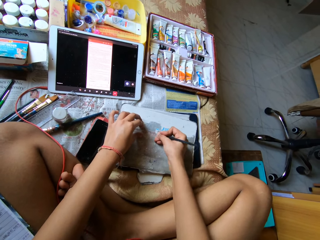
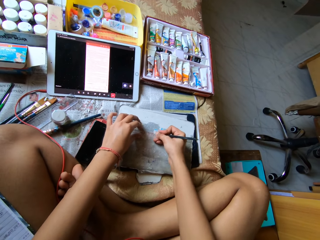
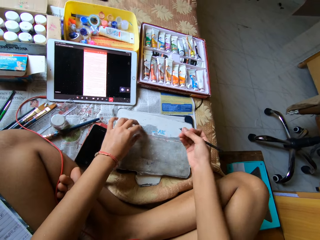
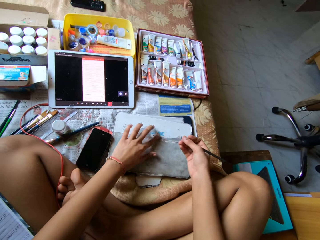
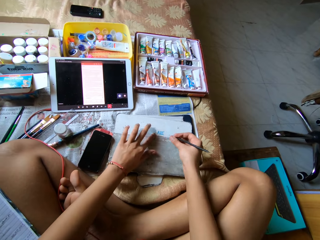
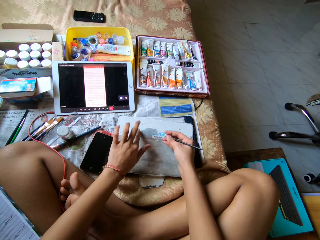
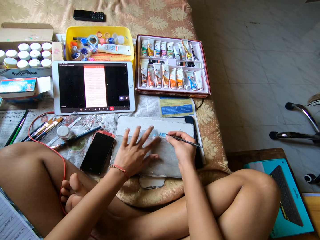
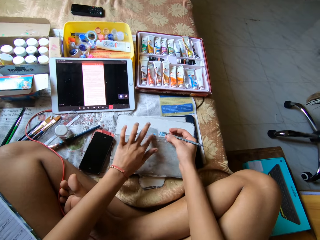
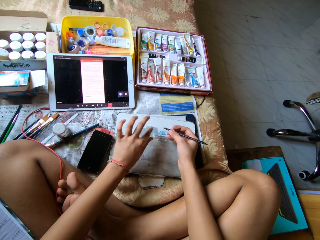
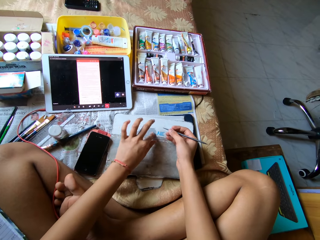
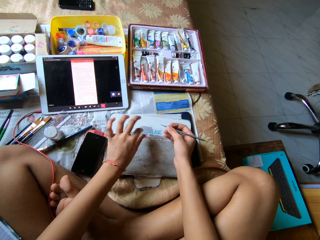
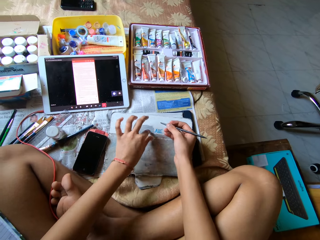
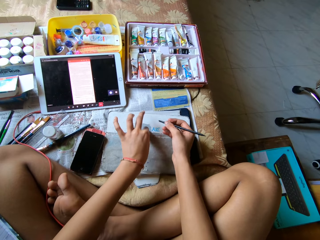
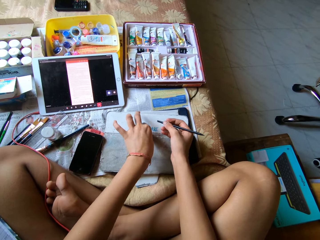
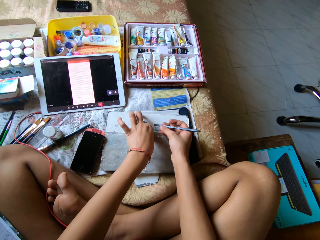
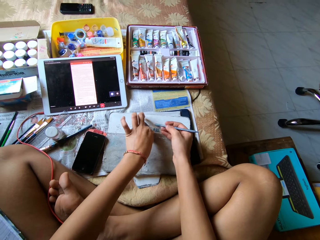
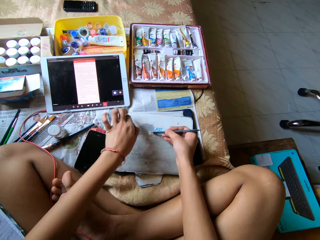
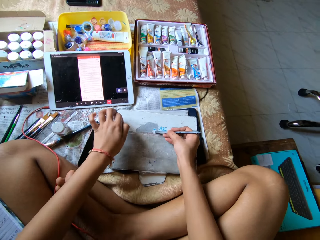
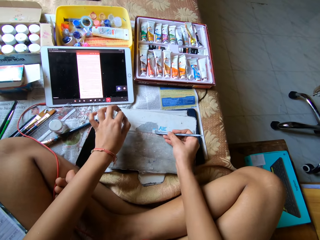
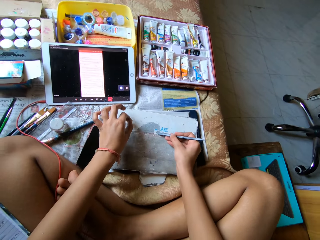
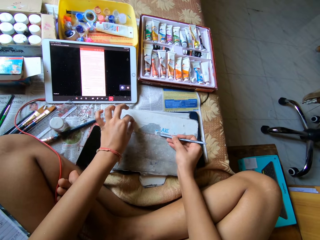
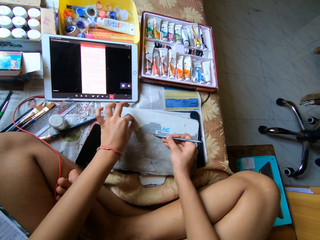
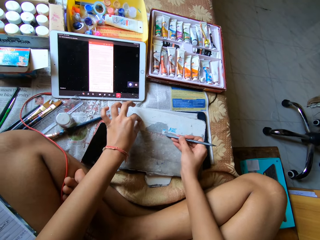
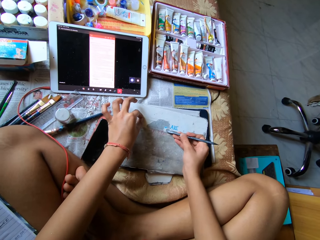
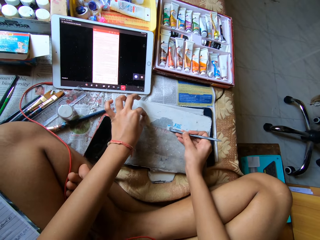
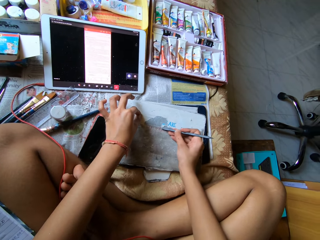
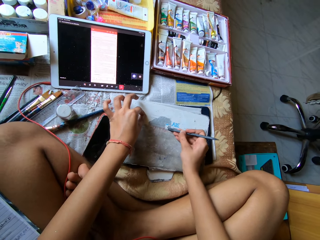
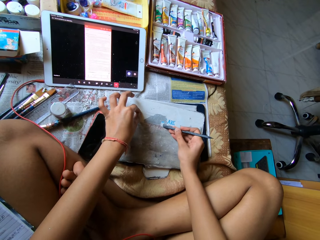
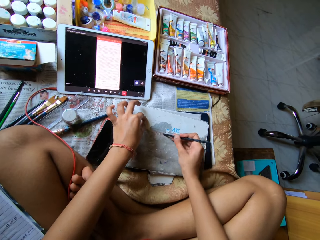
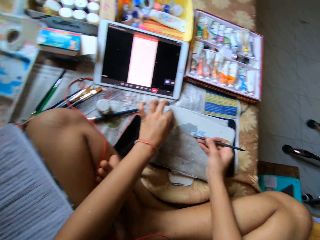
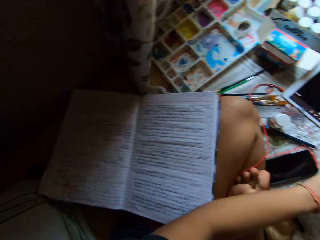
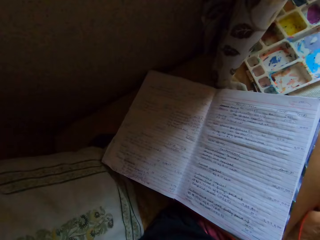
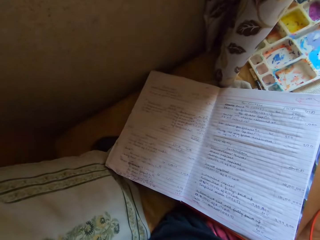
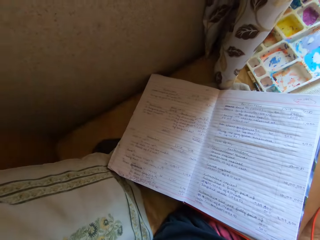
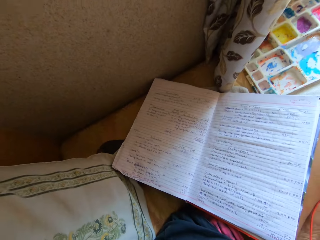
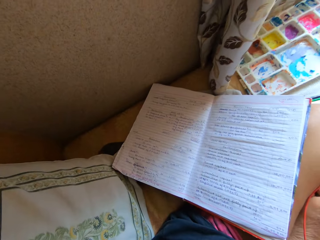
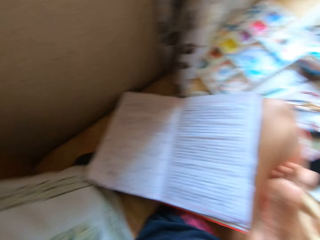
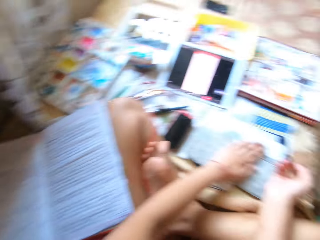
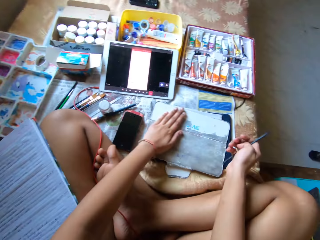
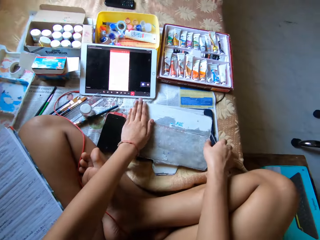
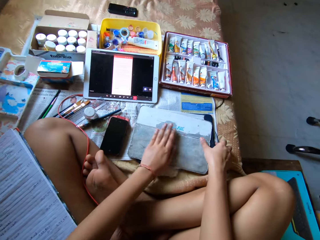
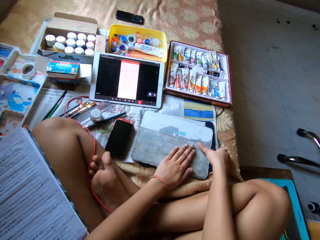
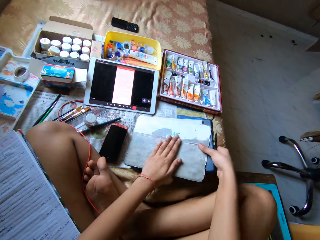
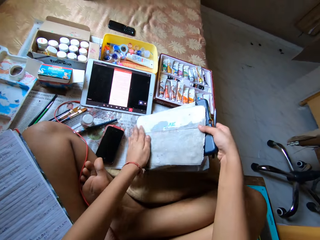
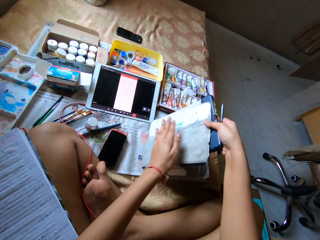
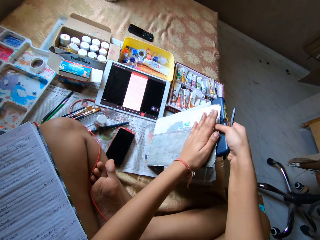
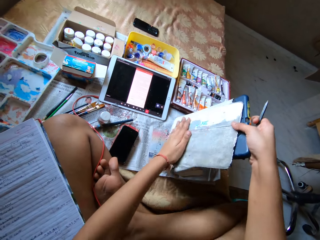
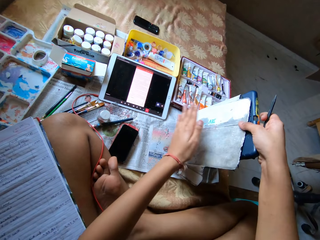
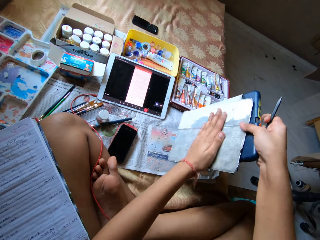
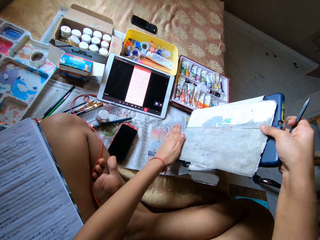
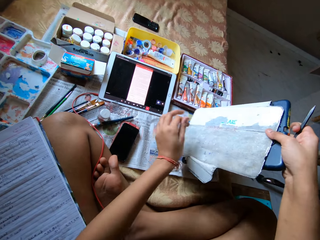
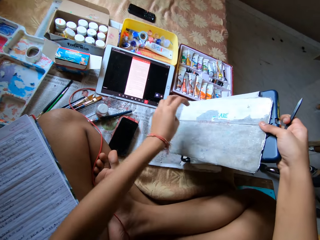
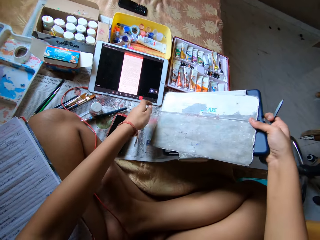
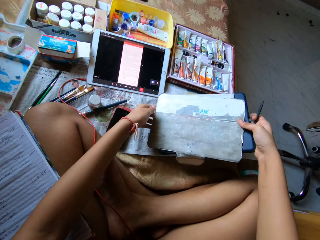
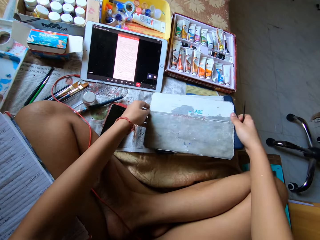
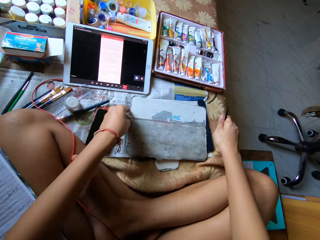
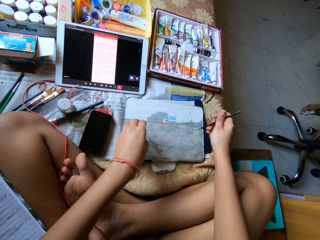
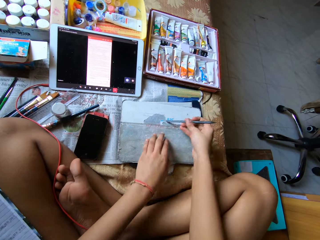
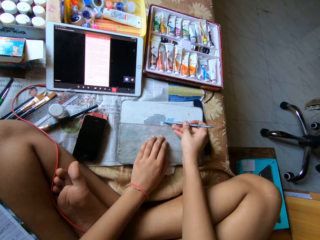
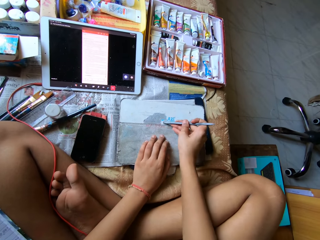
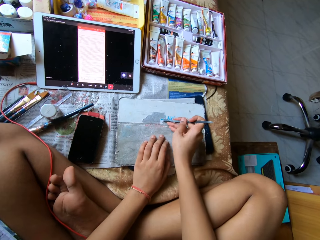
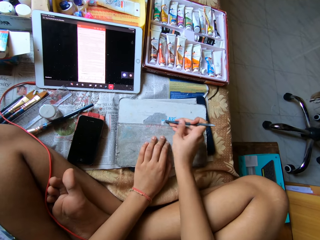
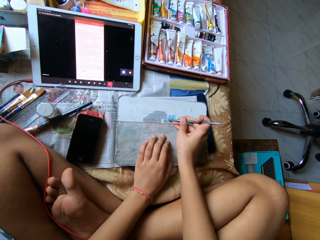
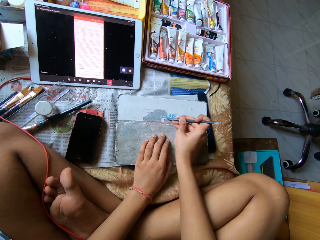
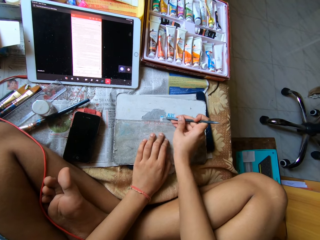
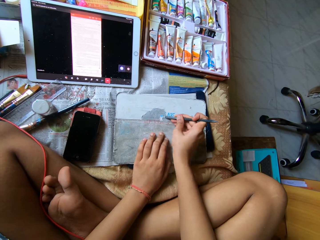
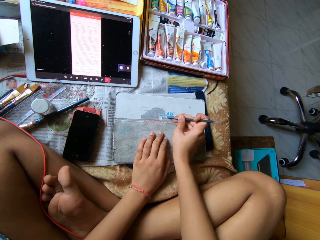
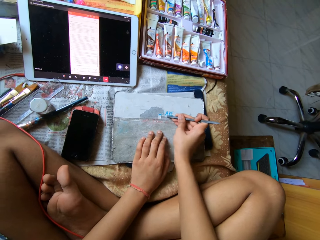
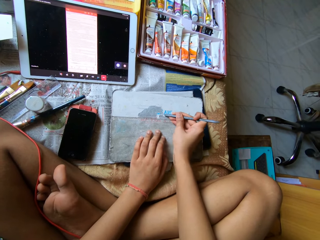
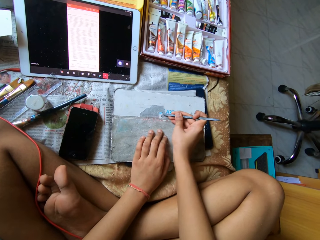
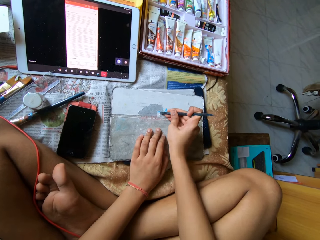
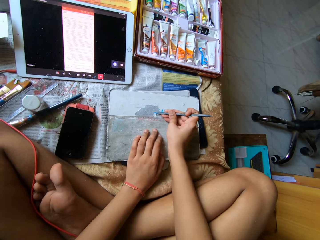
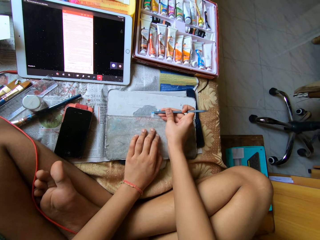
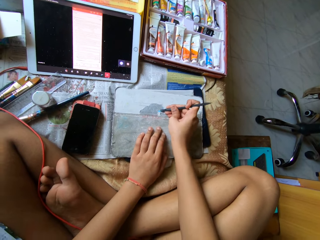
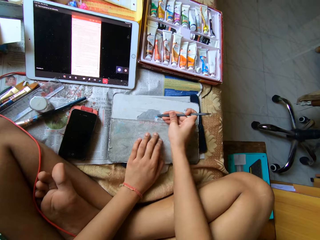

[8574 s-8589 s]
The camera wearer dusts the tablet cover with the index finger of her left hand. She peels off the outer layer of the tablet cover with her left hand. She picks a peeled particle on the tablet cover with her left hand and drops the peeled particle on the tablet cover with her left hand. She peels the skin of the tablet cover with the metal scraper in her right hand. She looks around the house. She stares at a book. She looks around the house. She dusts the tablet cover with her left hand. She picks the tablet from the bed with her right hand. She holds the tablet with both hands. She drops the tablet on the bed with both hands. She peels the skin of the tablet cover with the metal scraper in her right hand.

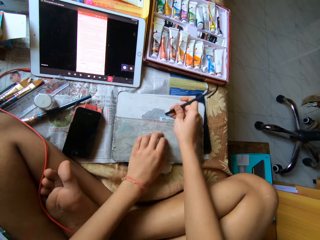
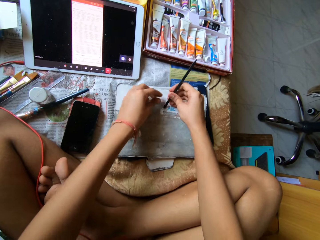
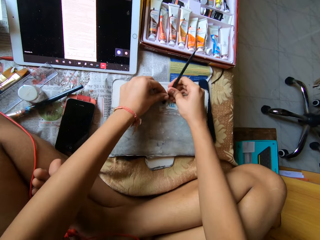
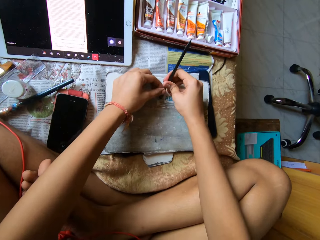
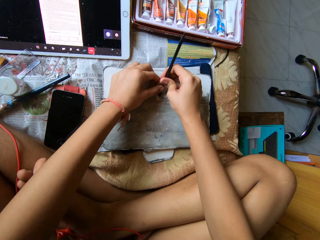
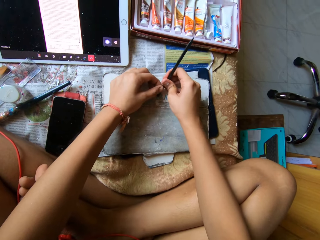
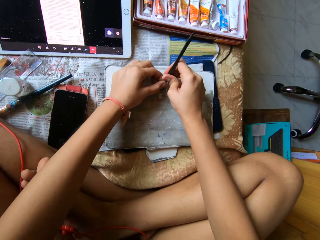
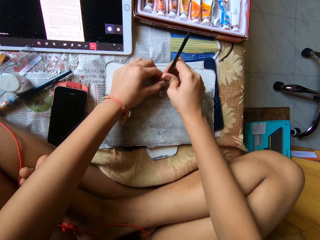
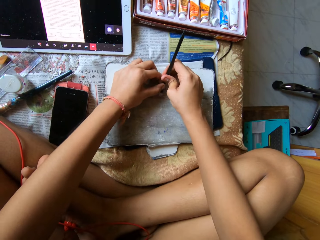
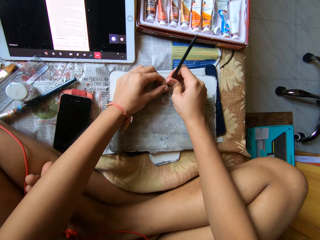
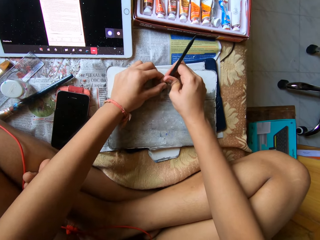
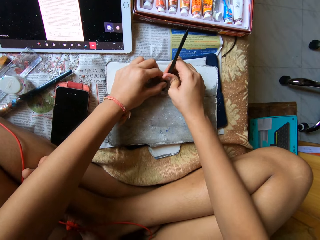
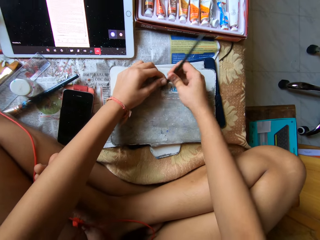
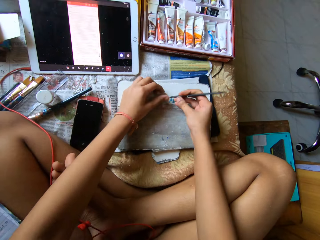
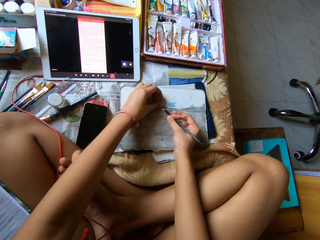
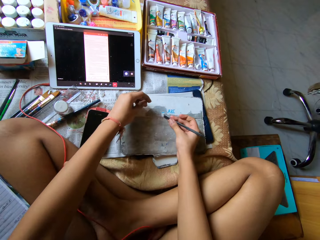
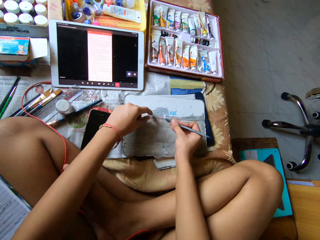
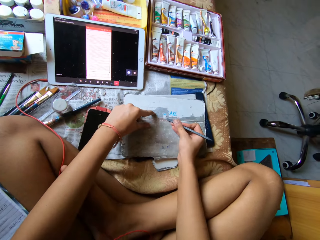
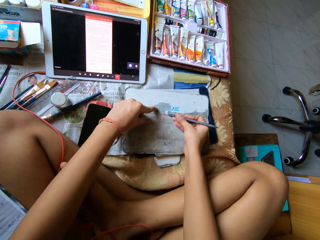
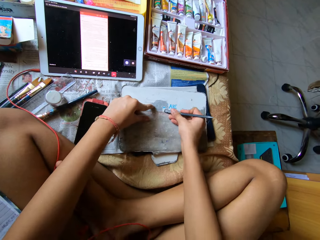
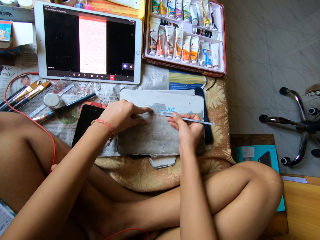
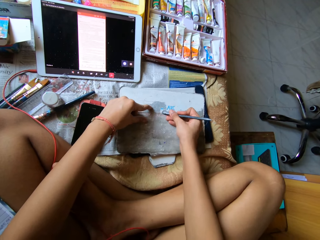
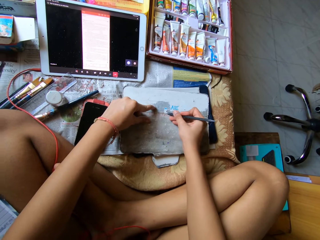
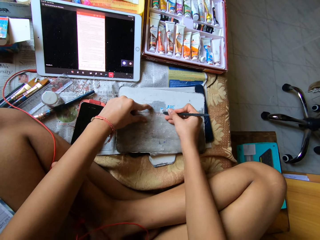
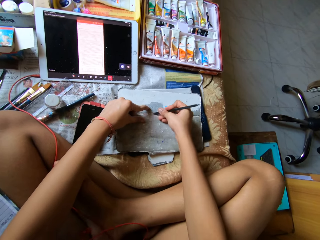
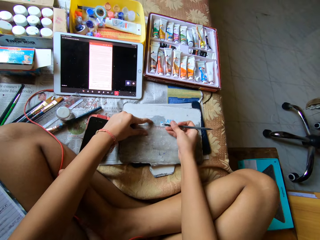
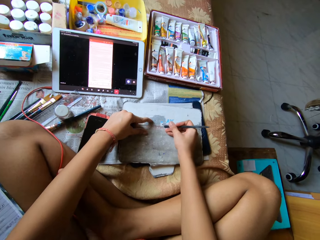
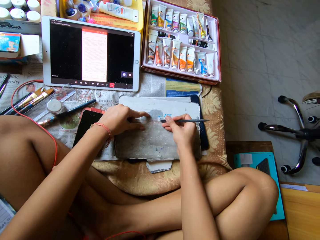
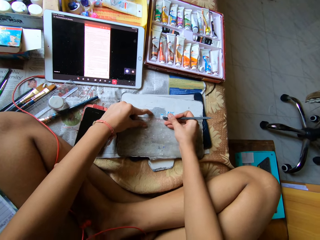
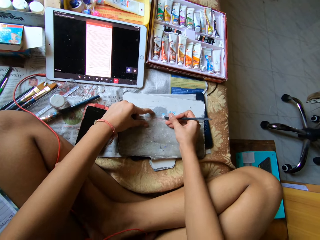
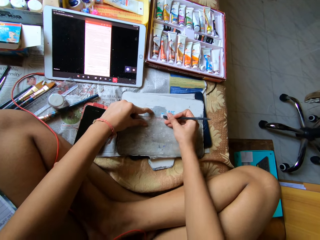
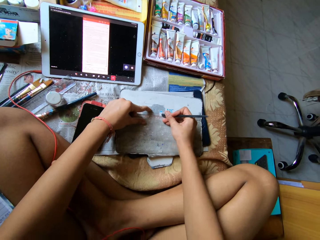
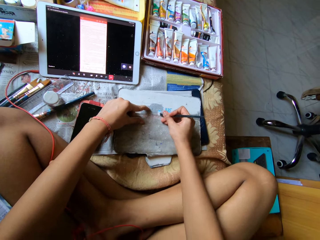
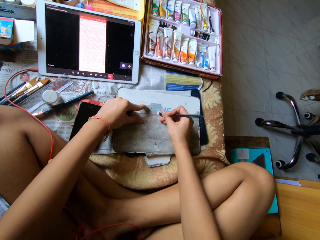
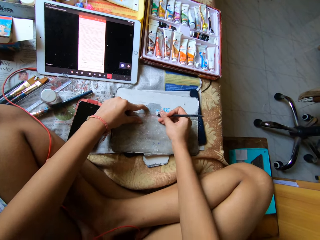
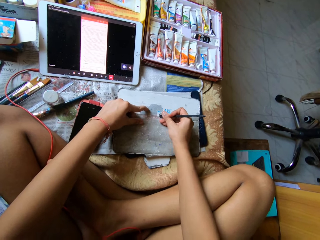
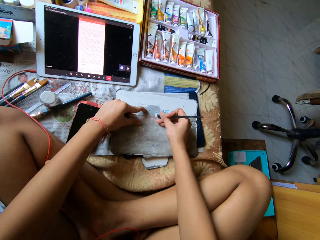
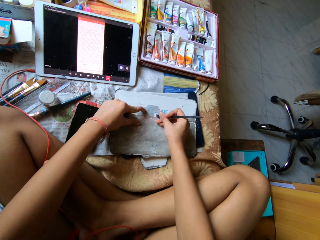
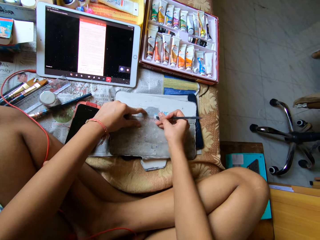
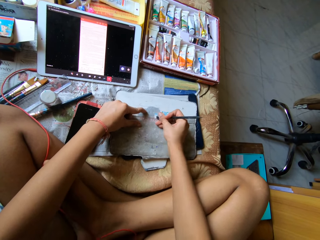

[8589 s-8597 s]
The camera wearer holds the metal scraper with both hands. She peels the skin of the tablet cover with the metal scraper in both hands. She peels the skin of the tablet cover with the metal scraper in her right hand.
